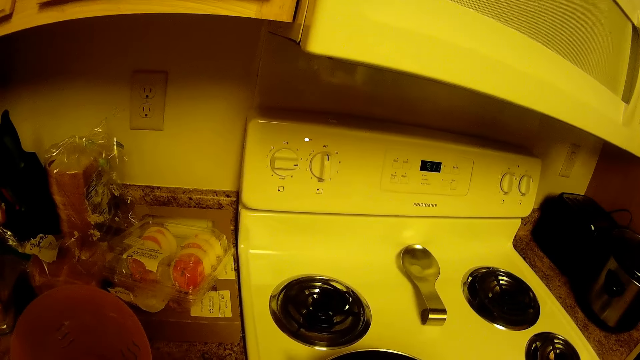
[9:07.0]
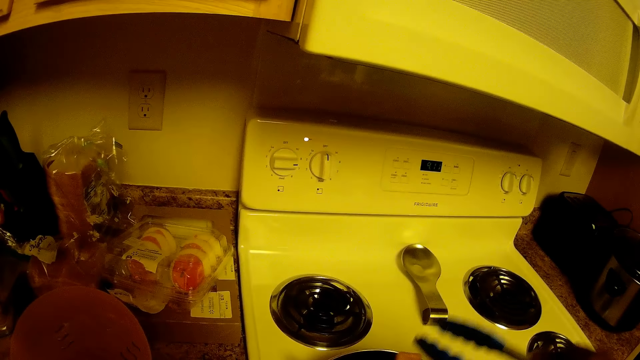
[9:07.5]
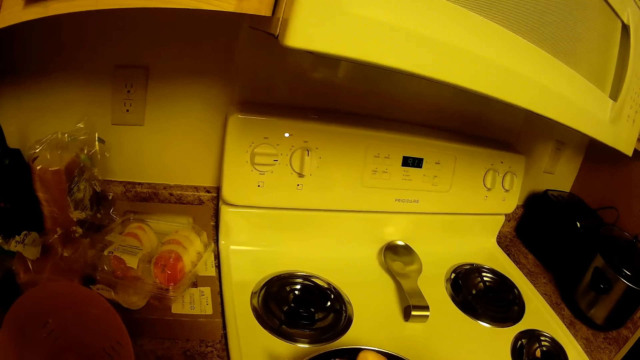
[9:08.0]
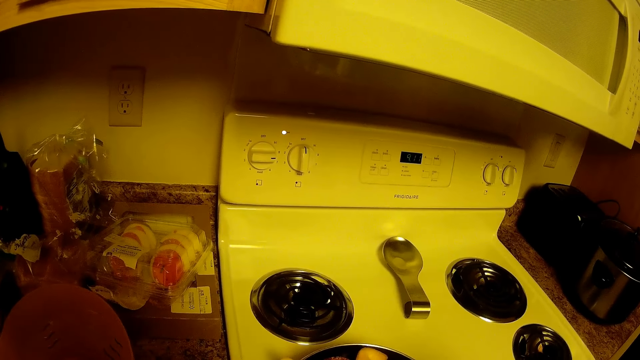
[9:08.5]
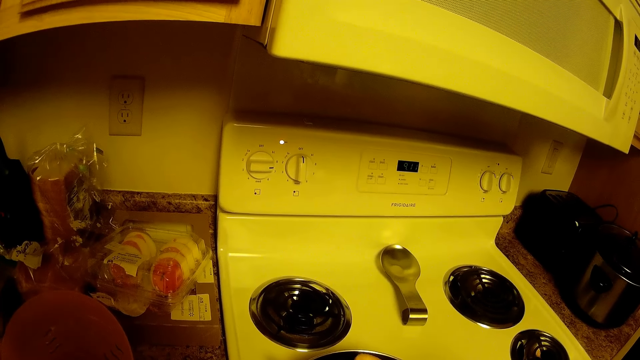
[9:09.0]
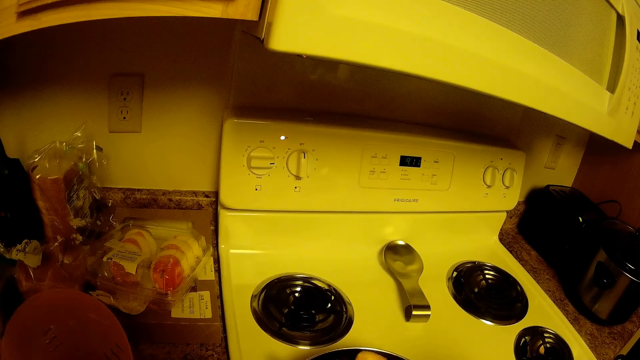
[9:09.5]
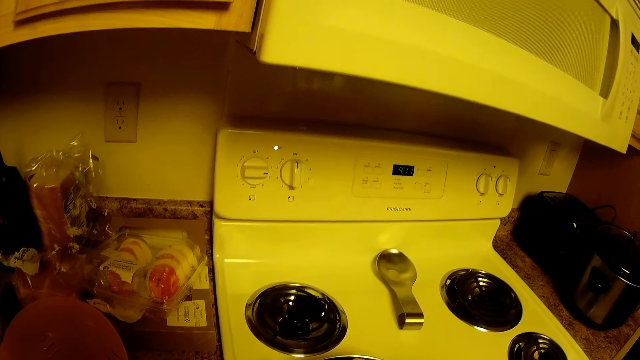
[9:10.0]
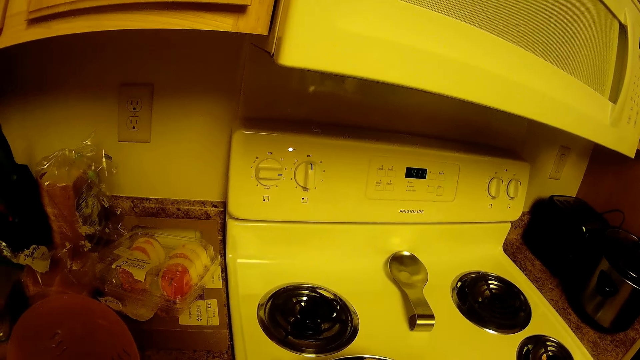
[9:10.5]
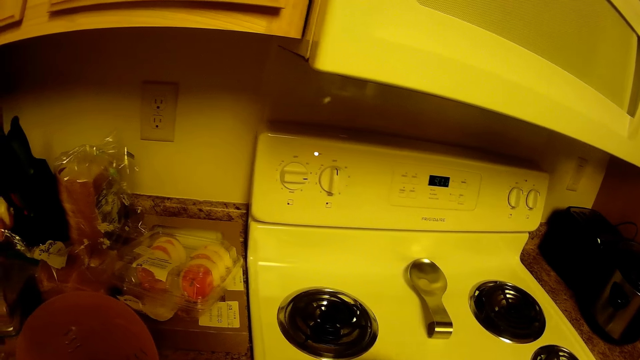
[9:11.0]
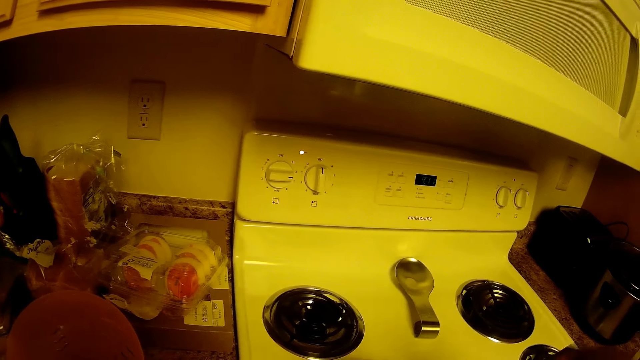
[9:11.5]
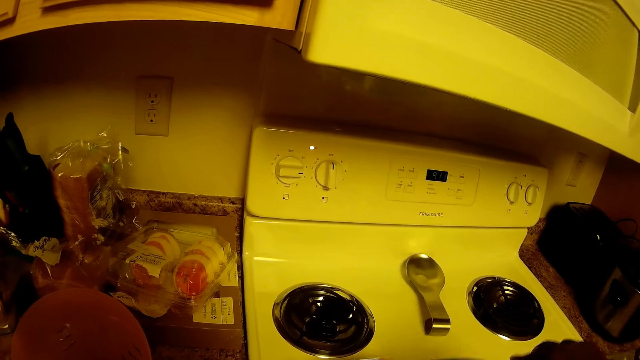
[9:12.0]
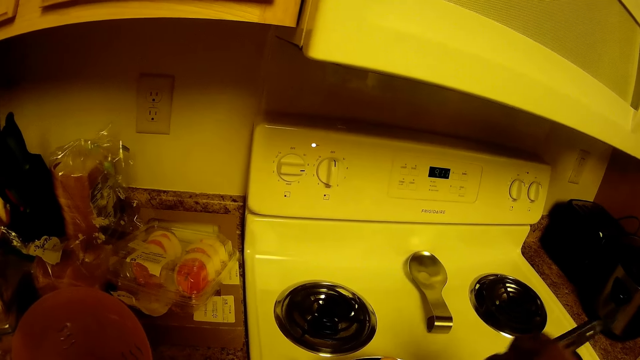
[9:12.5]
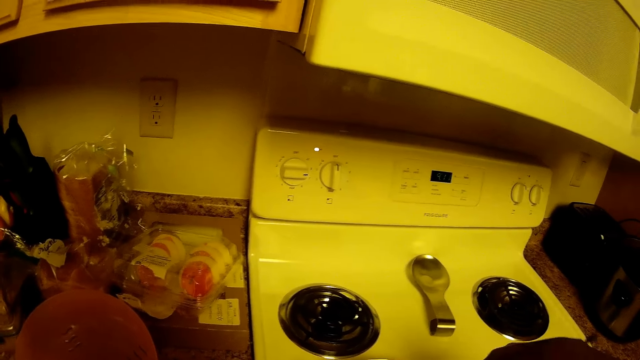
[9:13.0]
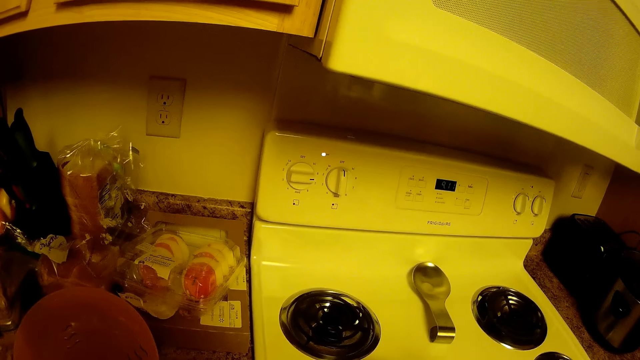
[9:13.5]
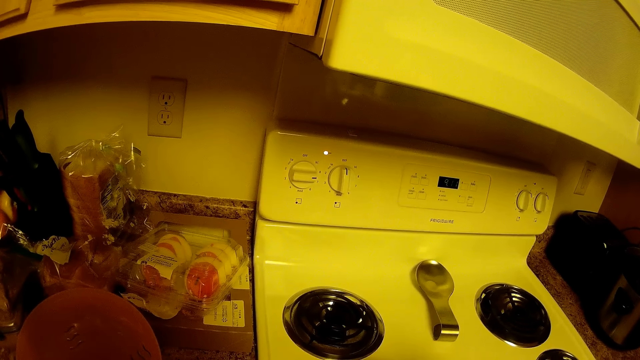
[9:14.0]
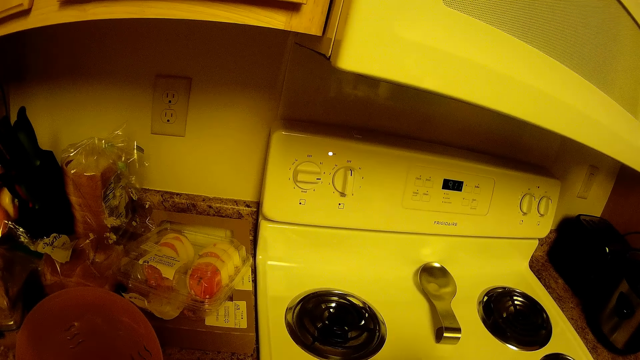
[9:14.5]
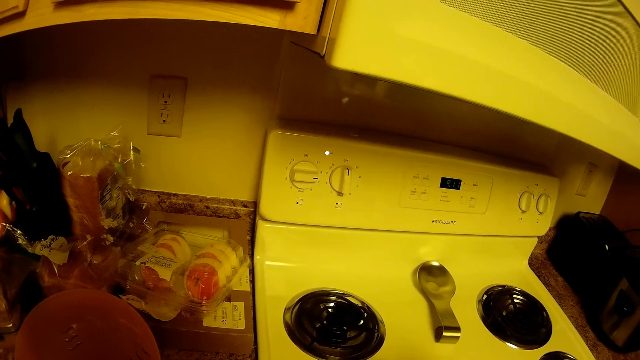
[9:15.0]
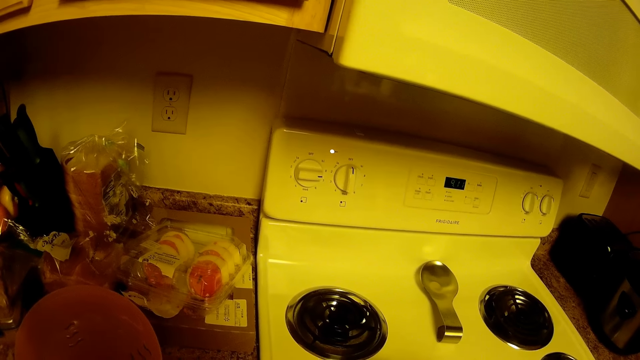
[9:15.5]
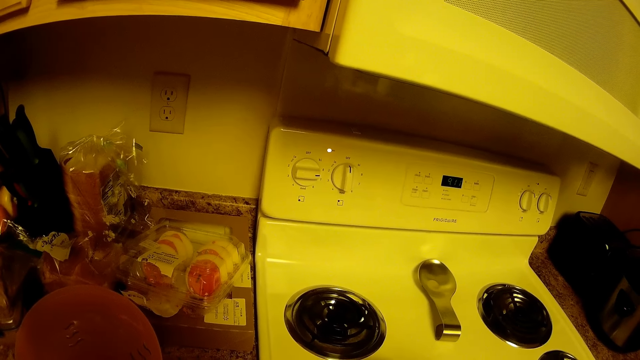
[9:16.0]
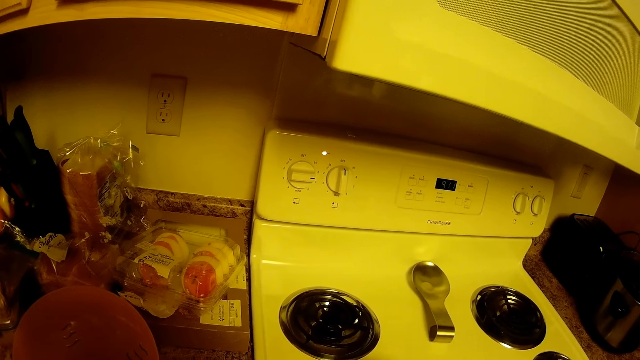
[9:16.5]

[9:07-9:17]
The camera wearer stirs the cold cuts in the pan on the cooker with a pair of tongs in her right hand.

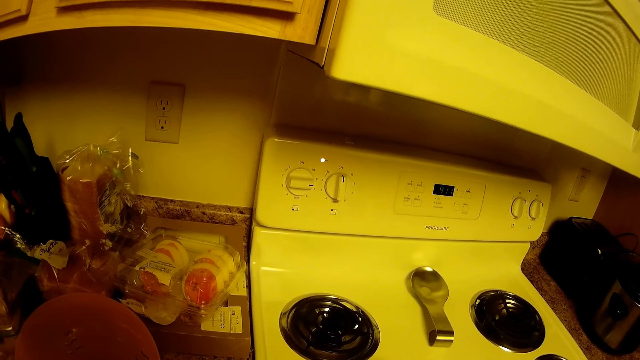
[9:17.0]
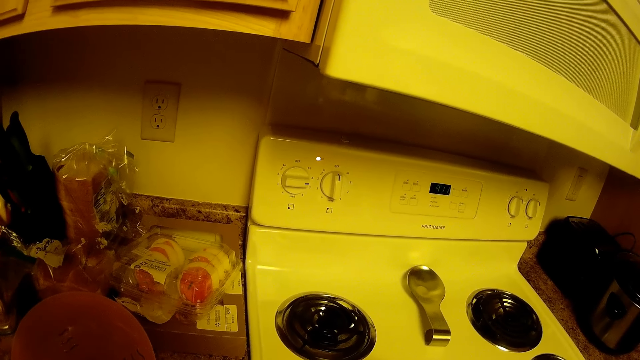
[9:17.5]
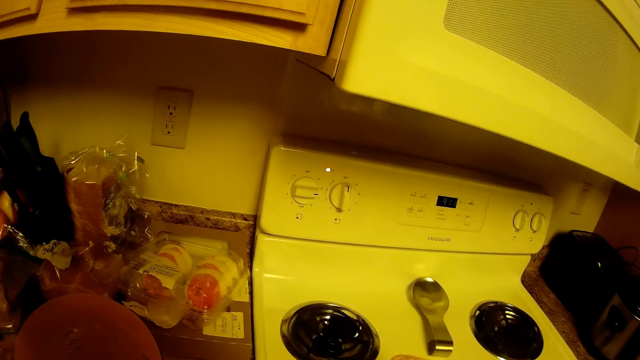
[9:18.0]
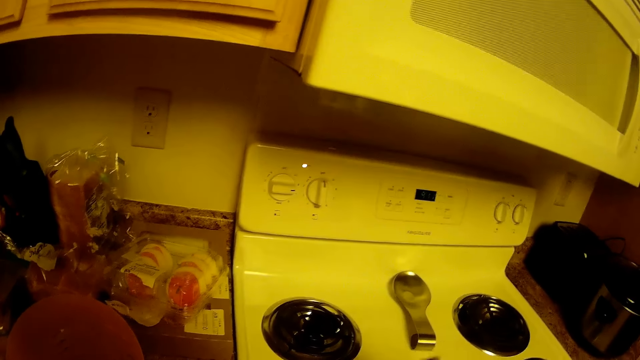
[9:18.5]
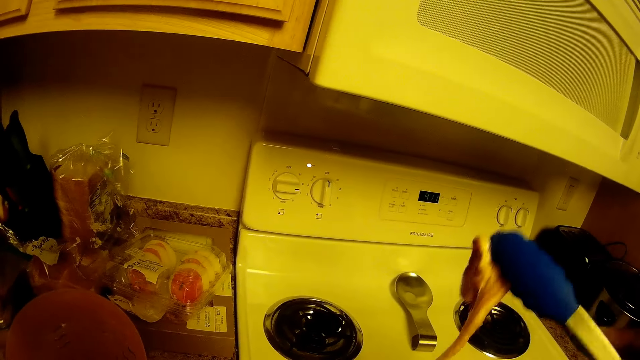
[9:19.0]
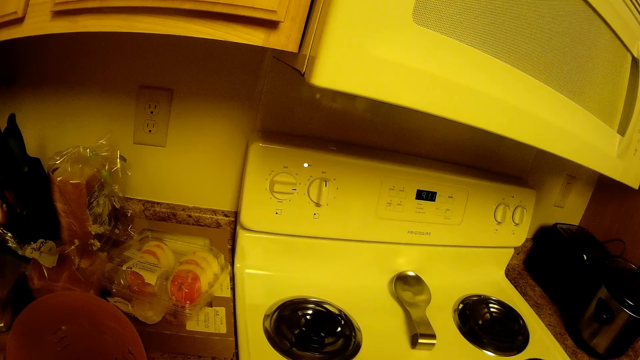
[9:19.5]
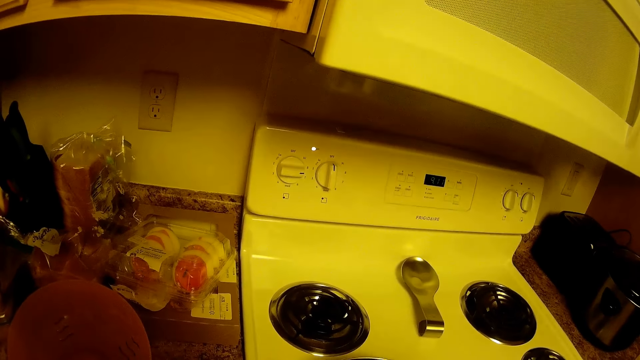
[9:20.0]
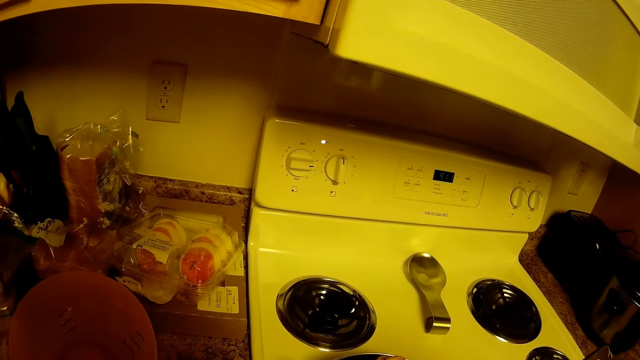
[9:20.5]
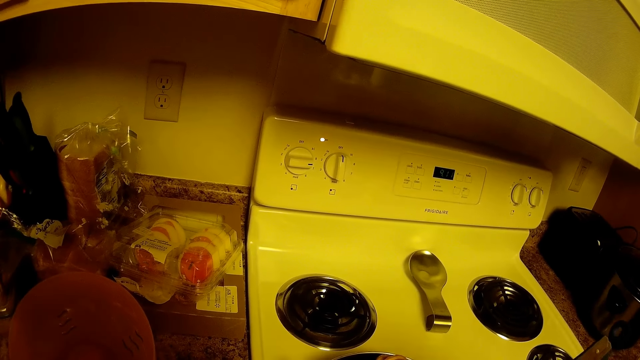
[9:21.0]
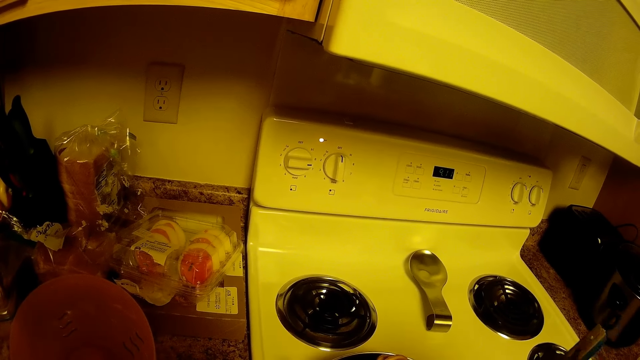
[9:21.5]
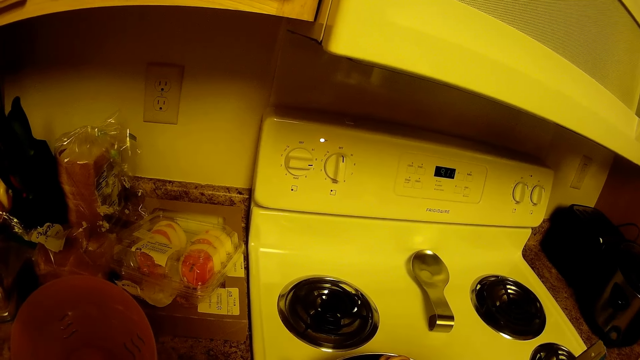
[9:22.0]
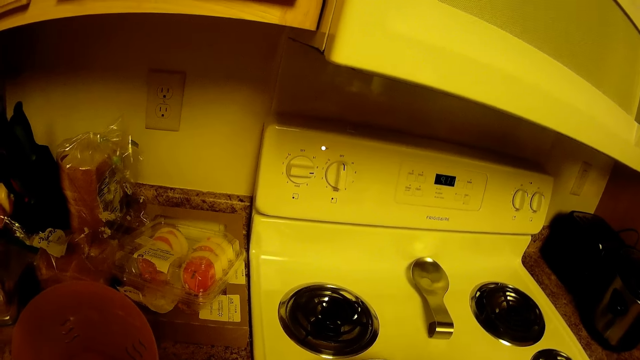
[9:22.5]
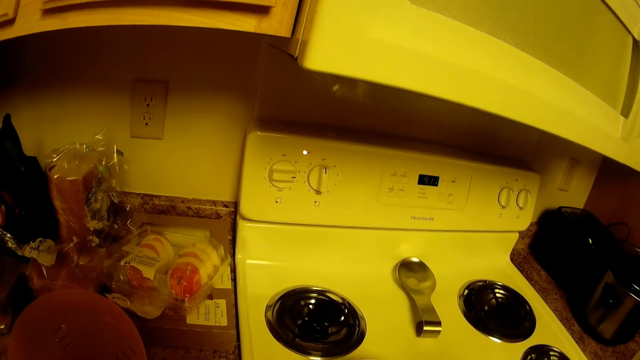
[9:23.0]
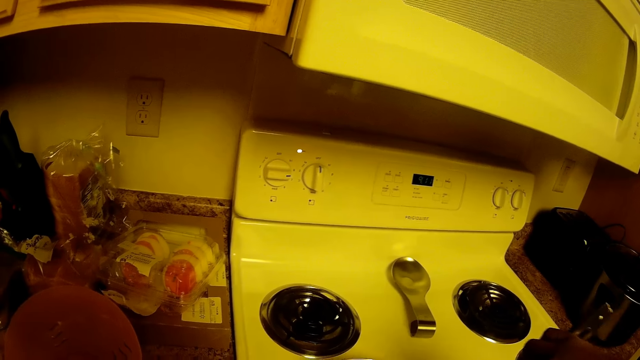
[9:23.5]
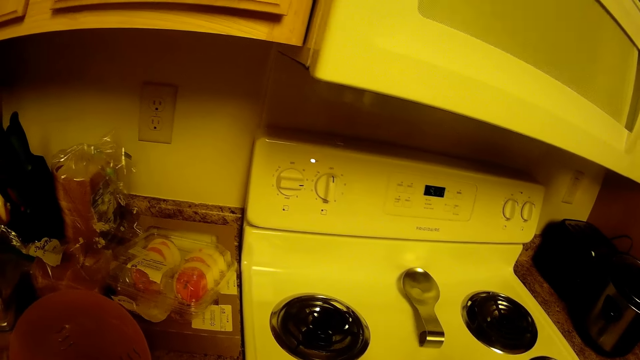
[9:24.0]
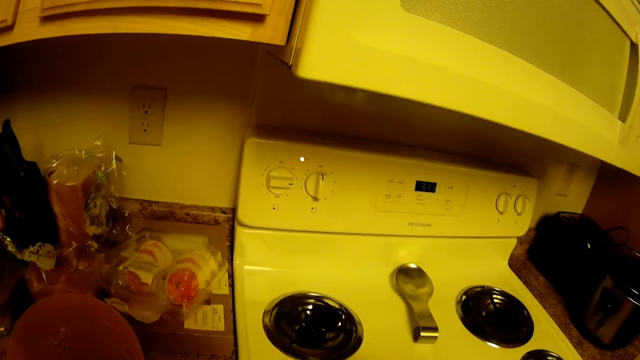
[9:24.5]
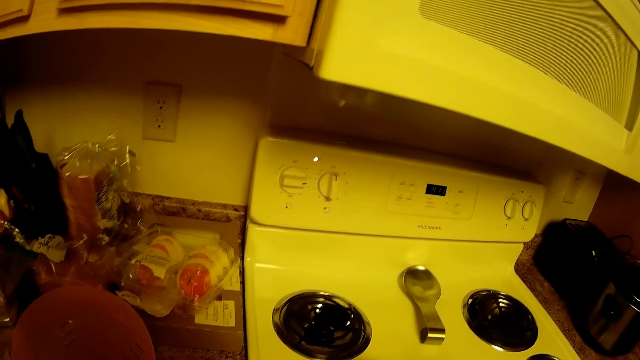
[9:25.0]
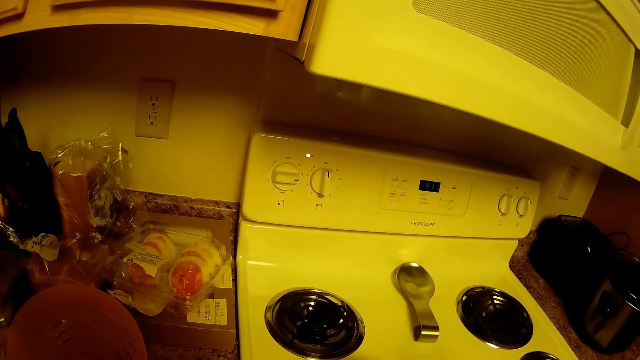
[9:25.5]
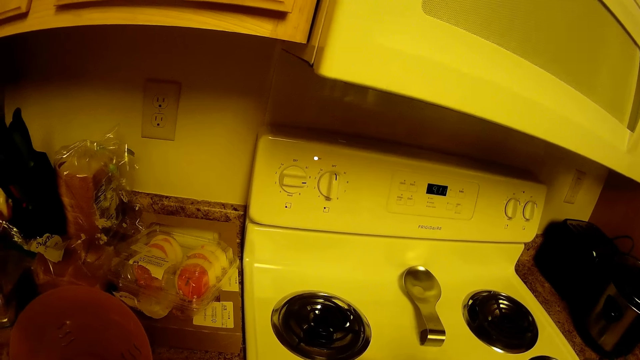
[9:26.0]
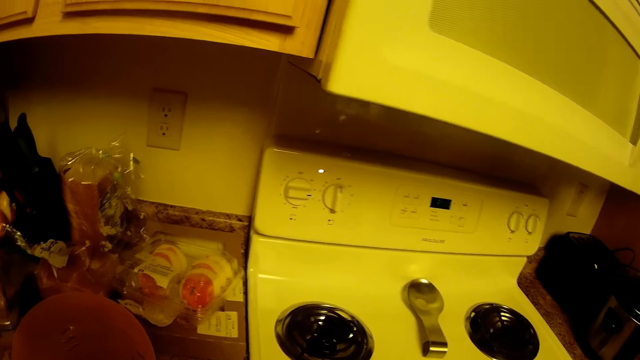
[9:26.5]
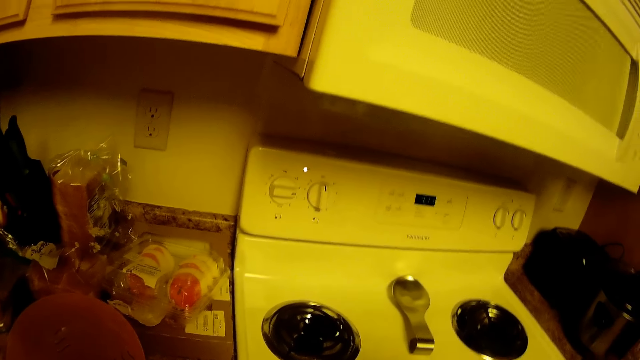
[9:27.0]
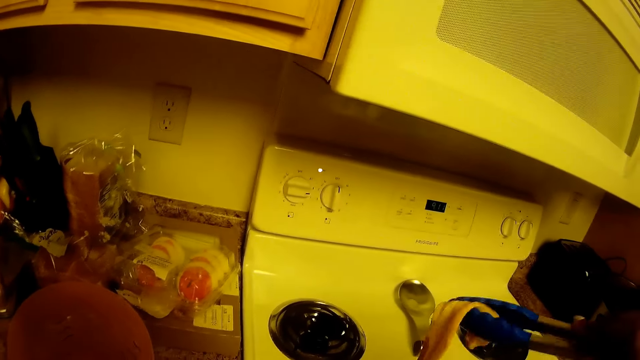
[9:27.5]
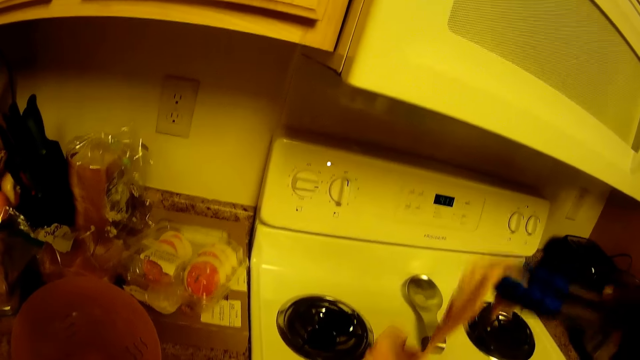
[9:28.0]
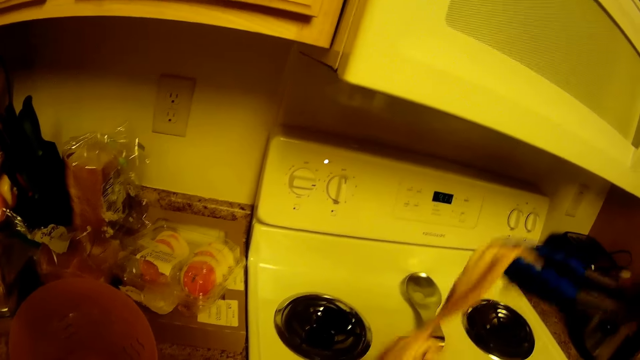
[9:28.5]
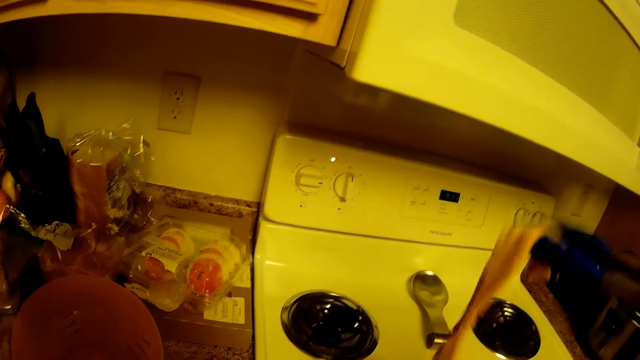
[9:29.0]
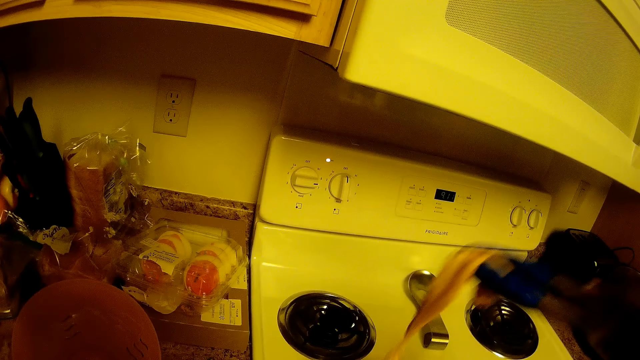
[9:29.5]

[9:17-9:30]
The camera wearer lifts a piece of the bacon from the cooking pan. They put the piece of bacon back in the cooking pan. They lift a piece of the bacon from the cooking pan.
